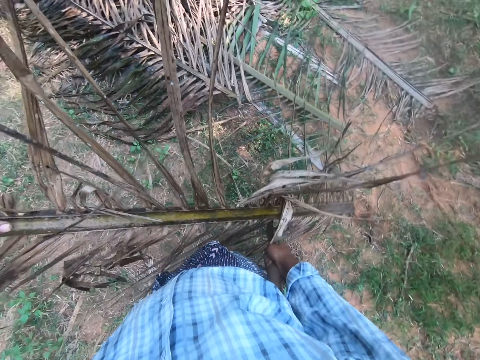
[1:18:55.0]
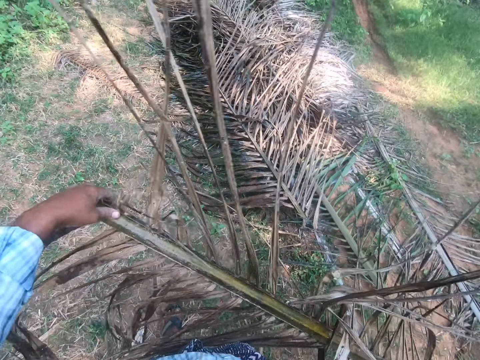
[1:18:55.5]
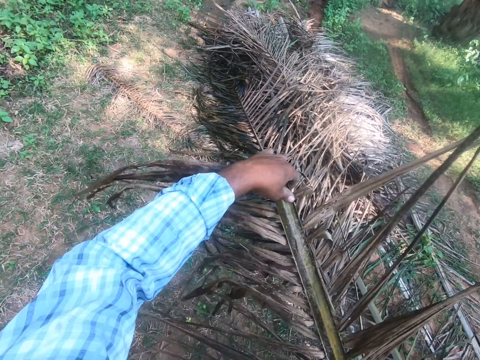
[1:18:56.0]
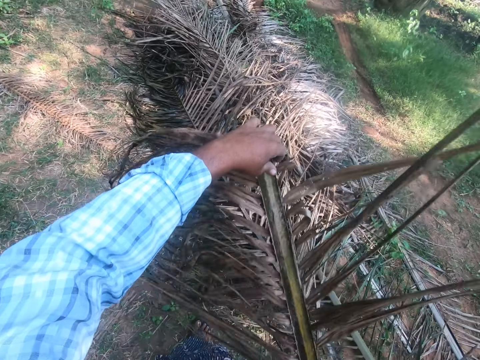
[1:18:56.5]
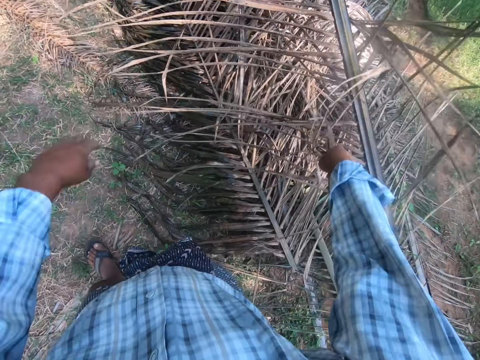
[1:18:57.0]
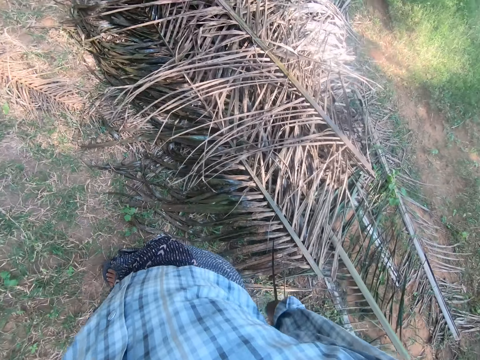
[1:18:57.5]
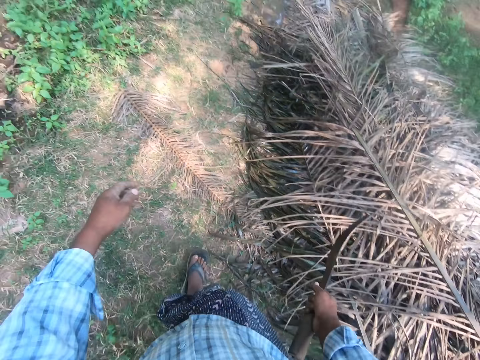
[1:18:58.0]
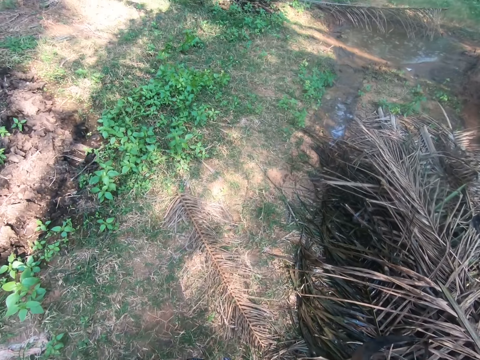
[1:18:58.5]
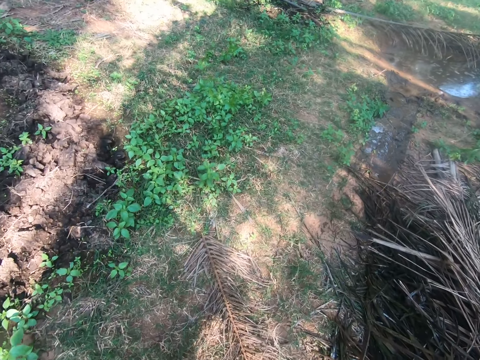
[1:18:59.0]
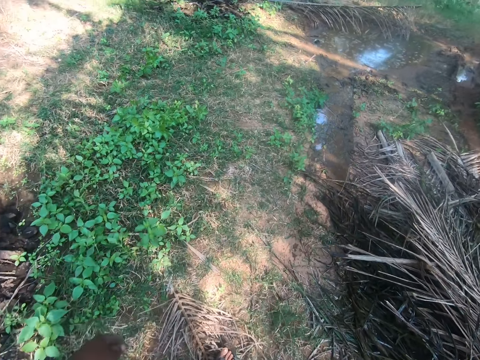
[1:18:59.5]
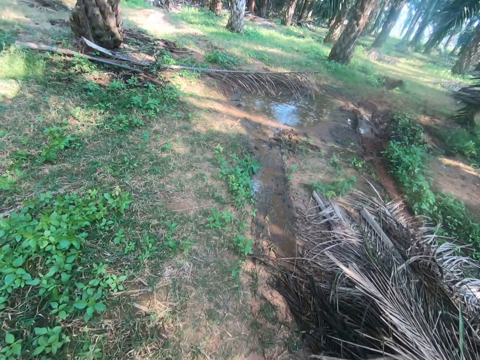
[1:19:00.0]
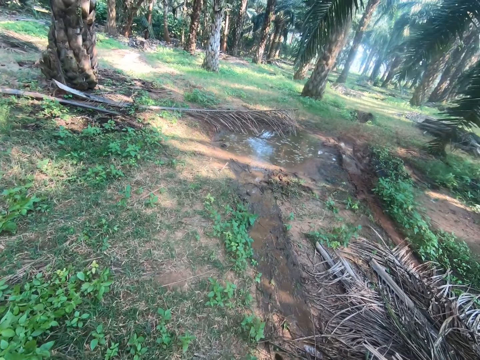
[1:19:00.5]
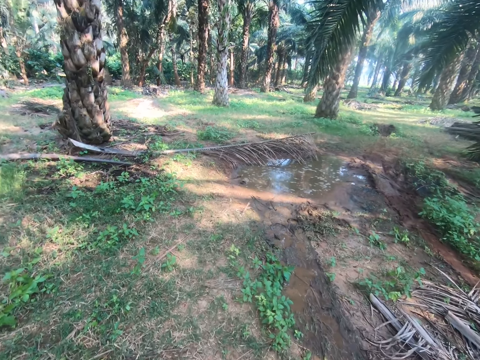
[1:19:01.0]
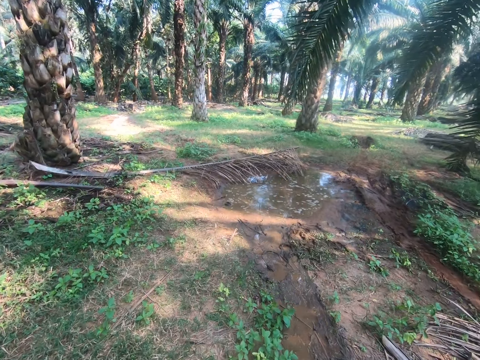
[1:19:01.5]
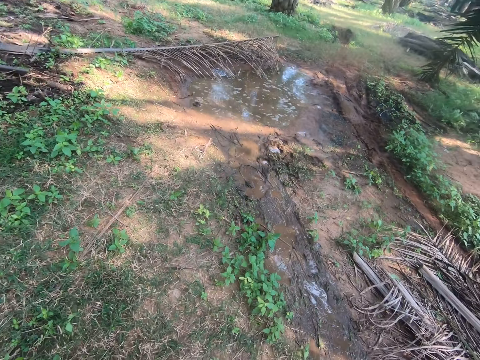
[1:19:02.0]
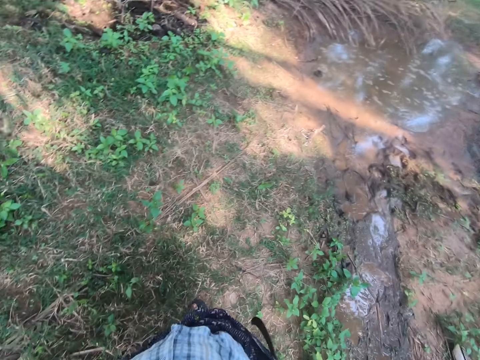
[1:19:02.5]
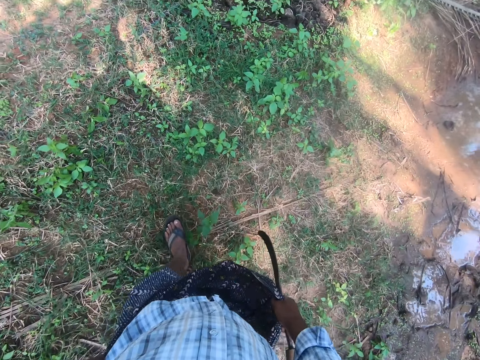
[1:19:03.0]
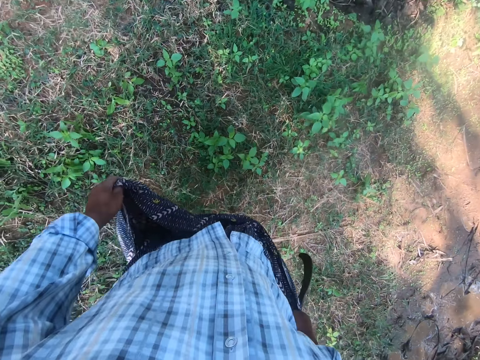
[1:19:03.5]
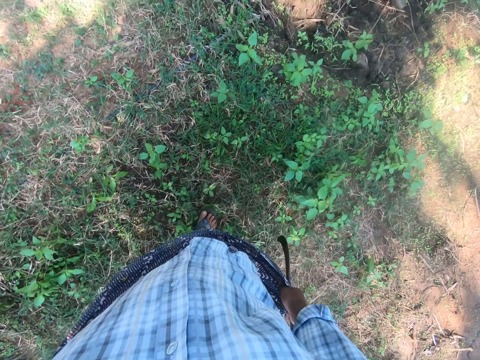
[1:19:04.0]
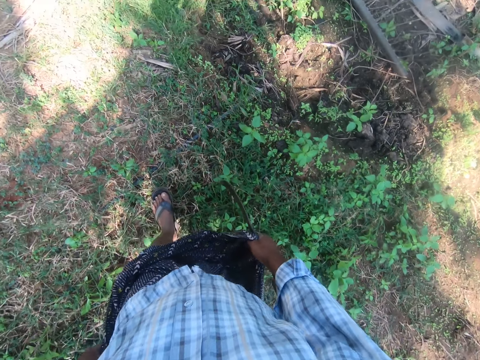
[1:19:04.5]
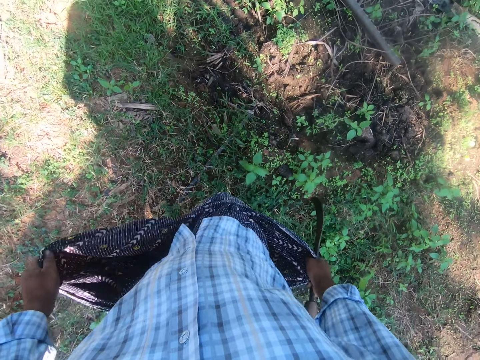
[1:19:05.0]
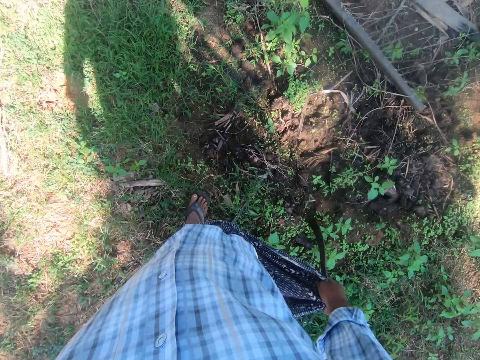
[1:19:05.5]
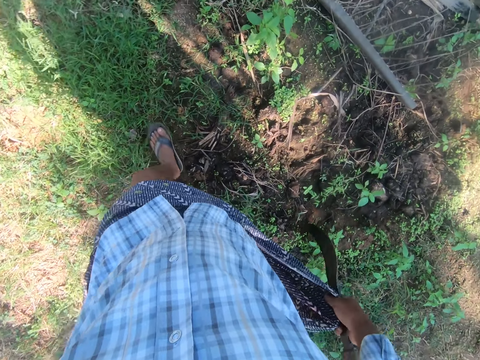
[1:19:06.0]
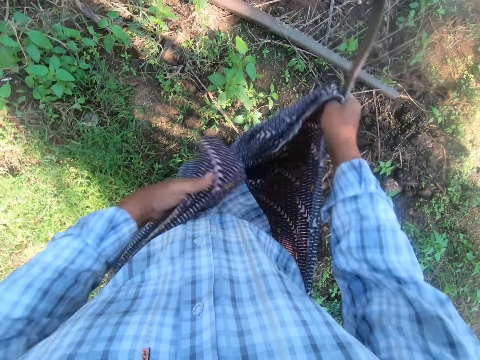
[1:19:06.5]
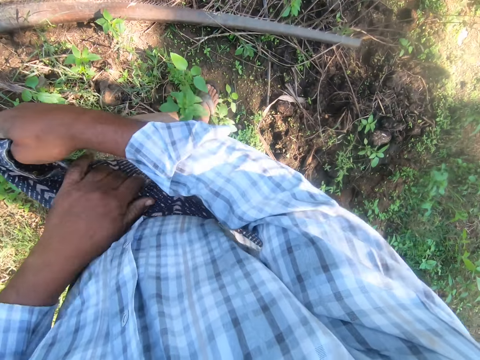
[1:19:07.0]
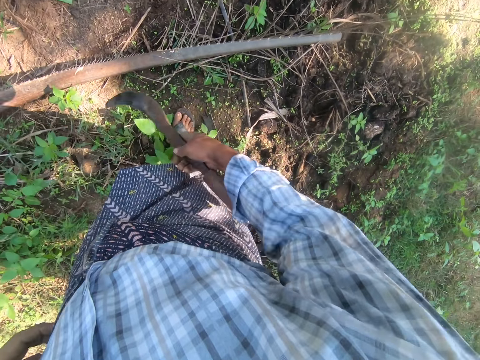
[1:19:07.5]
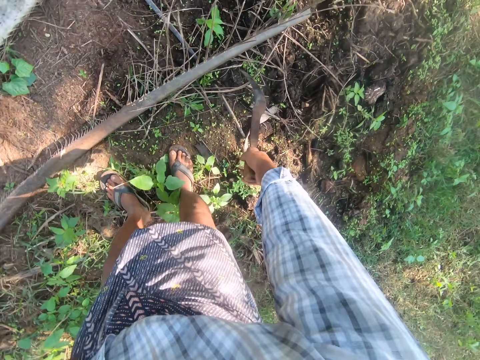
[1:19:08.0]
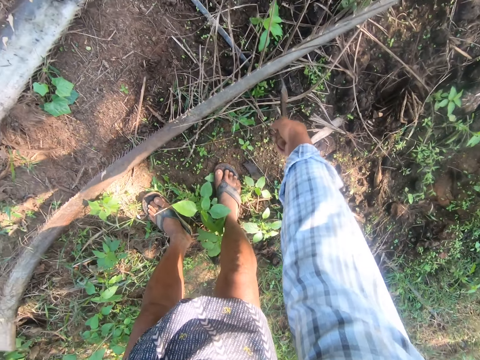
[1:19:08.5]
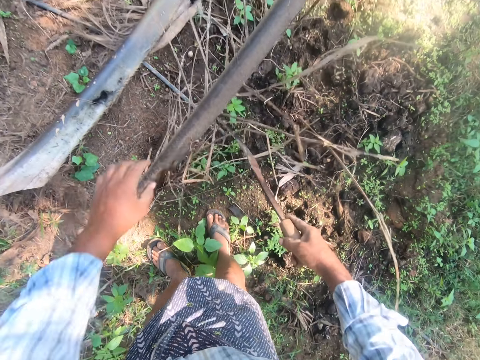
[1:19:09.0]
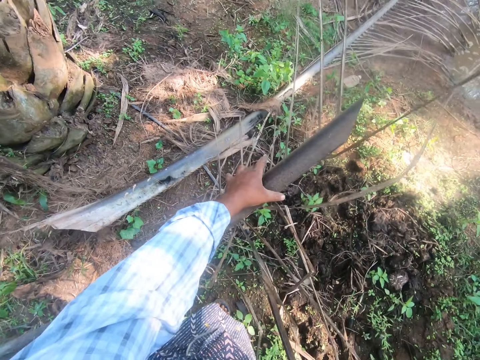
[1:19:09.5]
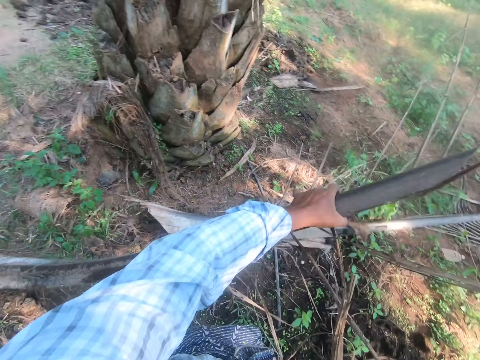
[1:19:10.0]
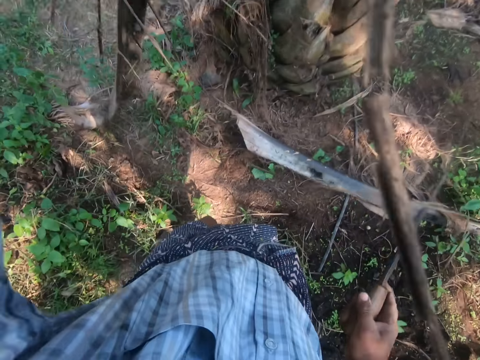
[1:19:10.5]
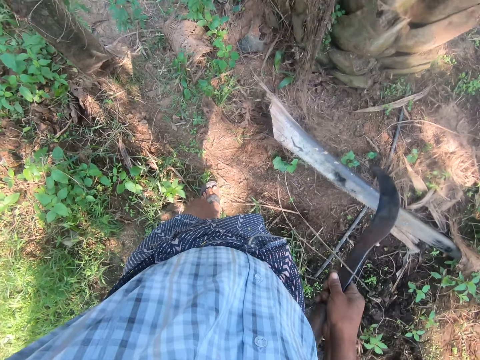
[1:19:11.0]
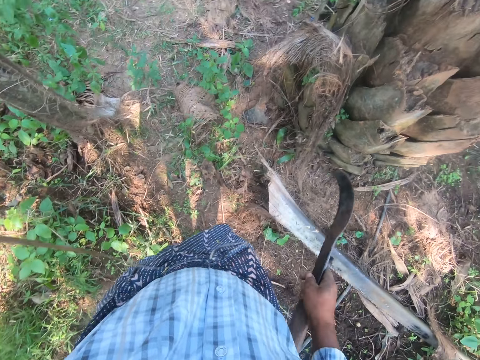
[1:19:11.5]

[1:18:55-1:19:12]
The camera wearer tosses the palm frond onto the pile with both hands. He walks from one part of the farm to another with the sickle in his right hand. He holds part of his wrapper with his right hand. He holds part of his wrapper with his left hand. He wraps the wrapper securely around his waist with both hands. He picks up another palm frond with the sickle in his right hand. He bends. He lifts up the palm frond with his left hand.

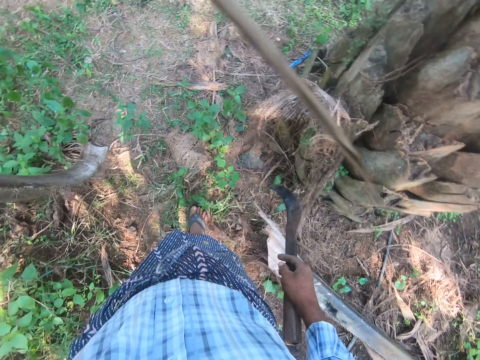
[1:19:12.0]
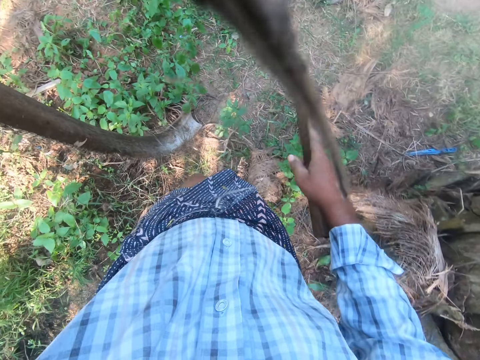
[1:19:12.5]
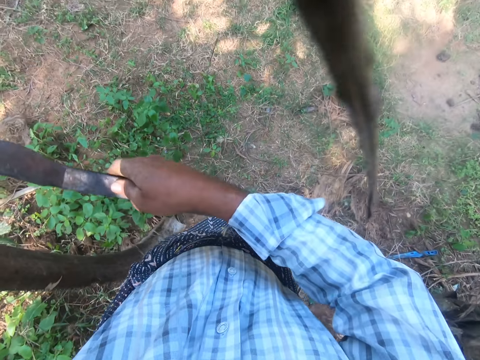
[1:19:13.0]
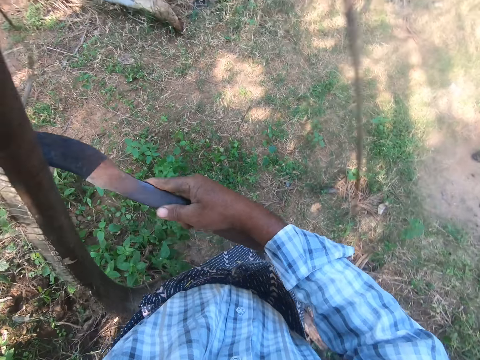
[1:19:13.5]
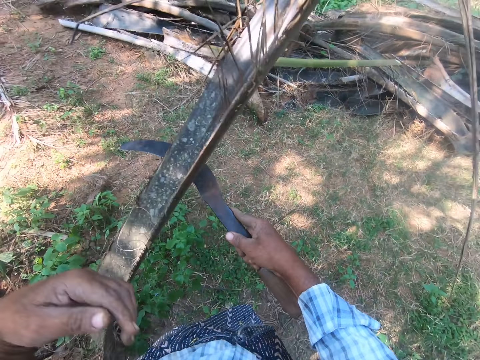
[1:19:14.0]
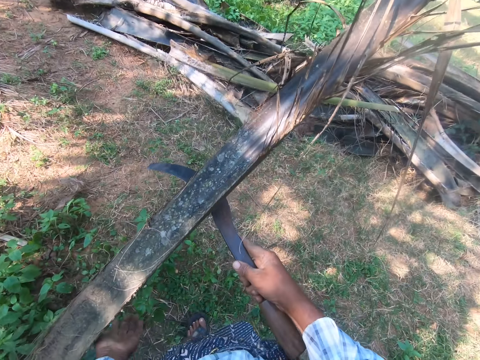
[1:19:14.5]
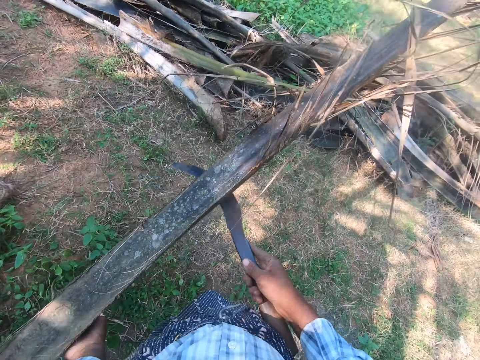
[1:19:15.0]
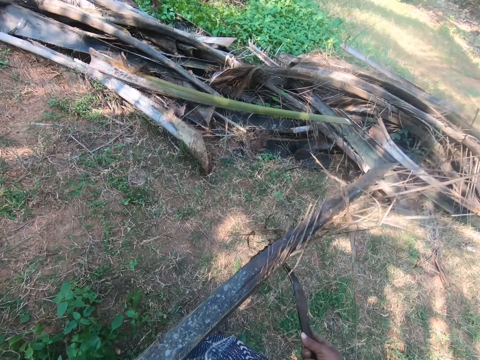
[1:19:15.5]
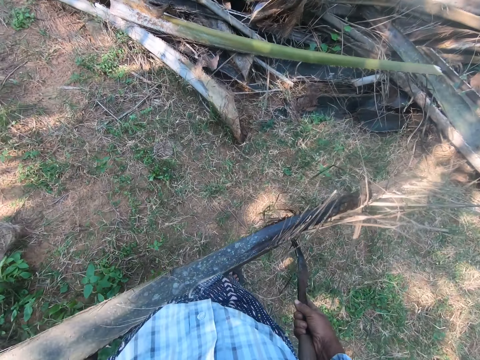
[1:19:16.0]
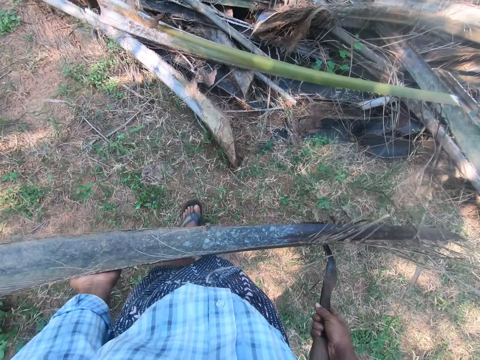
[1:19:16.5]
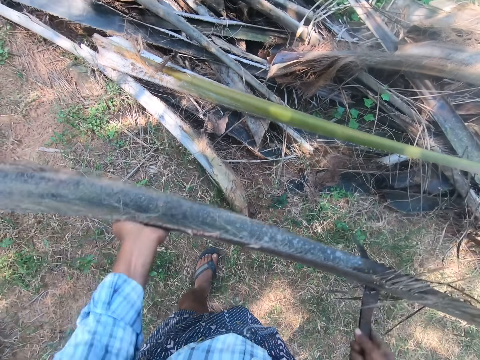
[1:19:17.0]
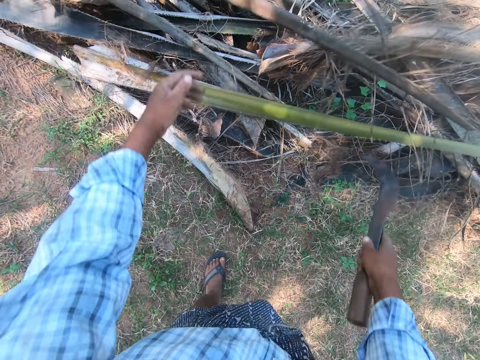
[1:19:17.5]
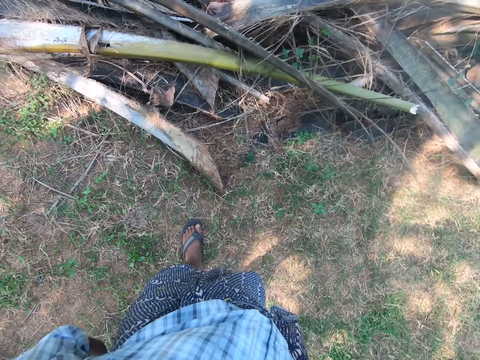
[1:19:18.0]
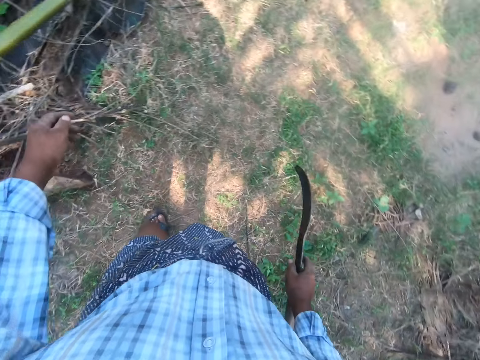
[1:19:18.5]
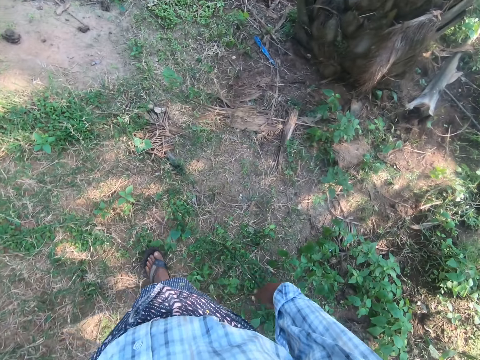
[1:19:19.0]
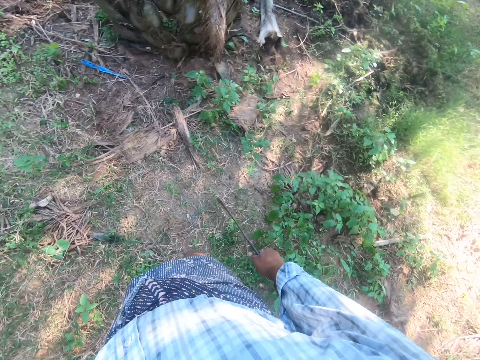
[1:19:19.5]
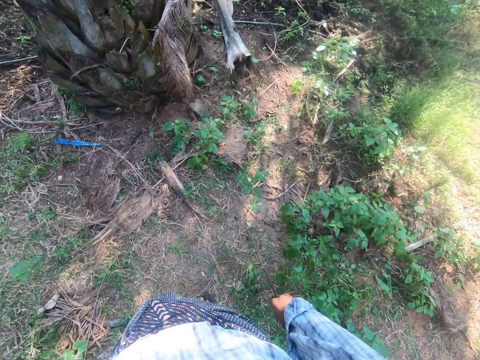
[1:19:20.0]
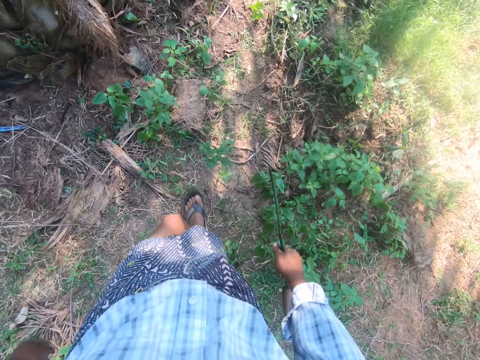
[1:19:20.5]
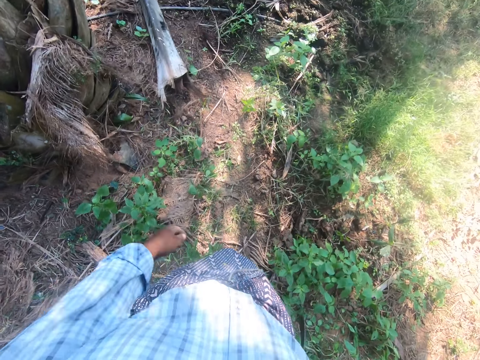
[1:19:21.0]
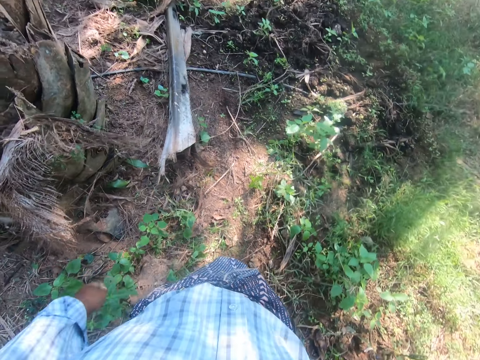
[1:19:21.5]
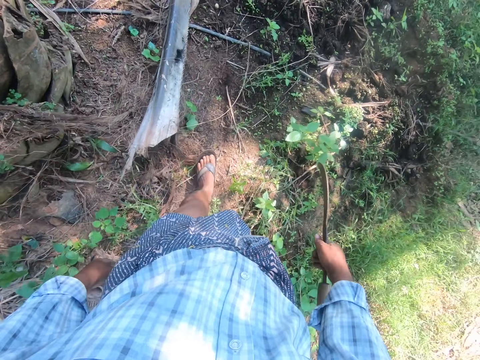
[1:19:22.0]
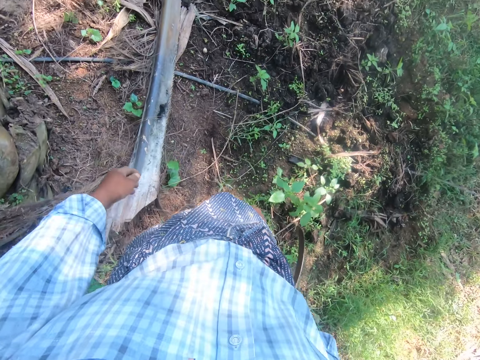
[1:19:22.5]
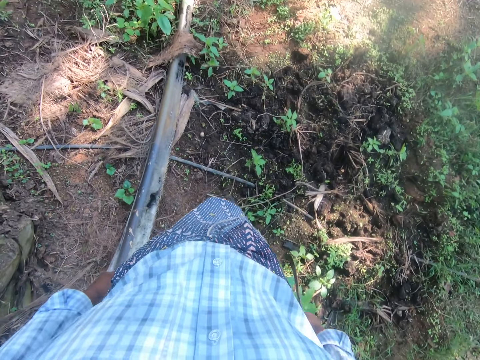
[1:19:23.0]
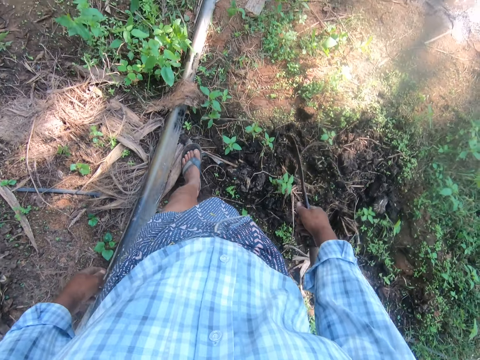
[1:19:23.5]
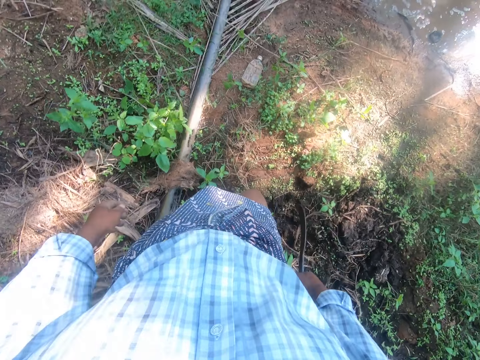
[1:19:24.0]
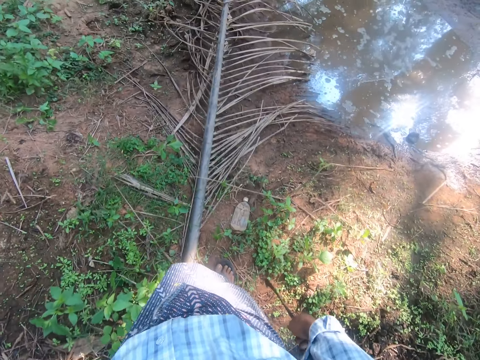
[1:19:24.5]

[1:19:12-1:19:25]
The camera wearer carries the palm frond with both his left hand and the sickle in his right hand. He tosses the palm frond on top of the pile of palm fronds with both hands. He walks from one part of the farm to another with the sickle in his right hand.
